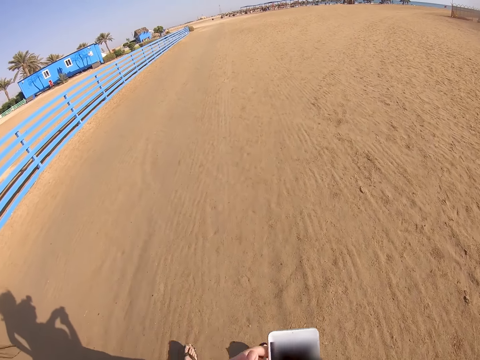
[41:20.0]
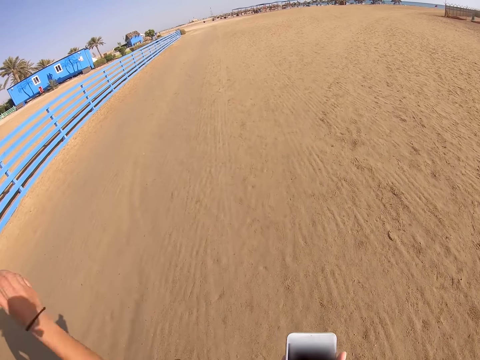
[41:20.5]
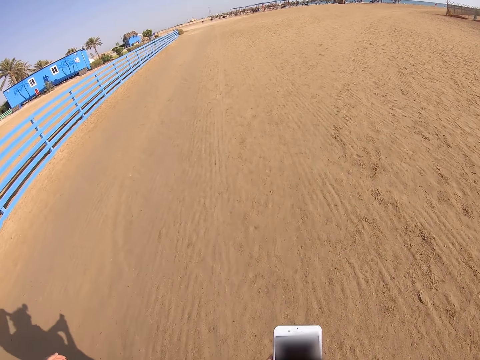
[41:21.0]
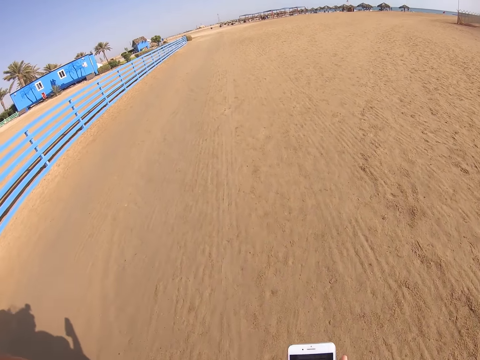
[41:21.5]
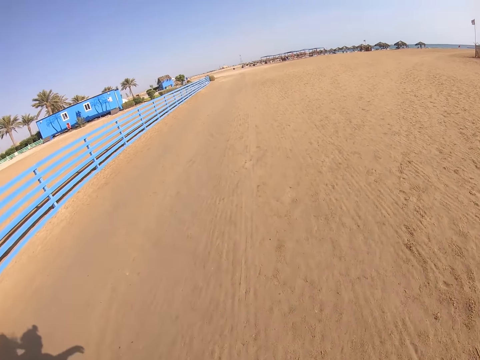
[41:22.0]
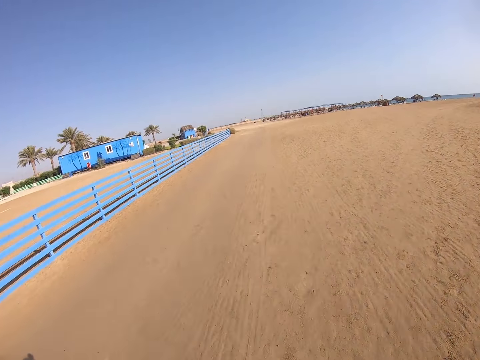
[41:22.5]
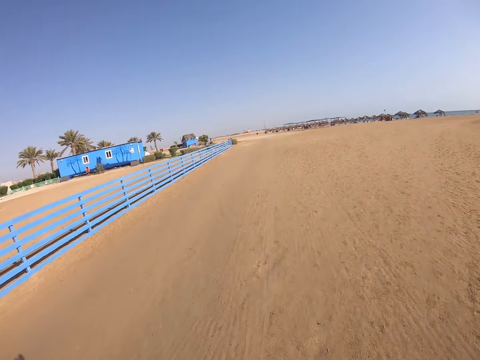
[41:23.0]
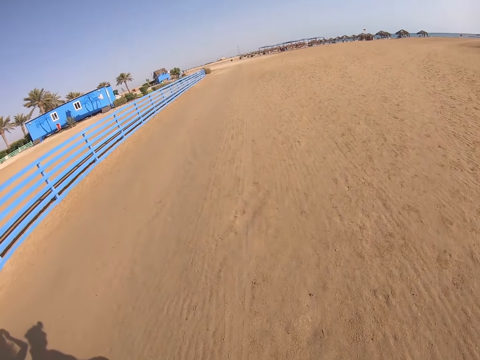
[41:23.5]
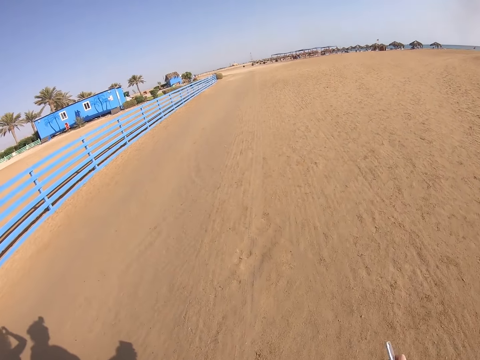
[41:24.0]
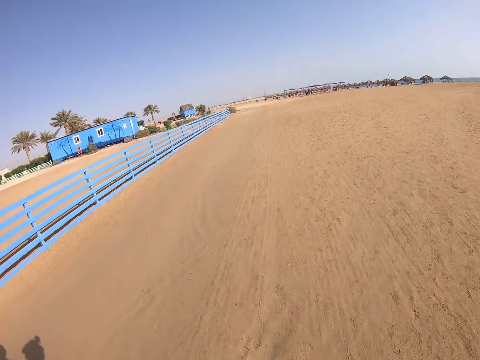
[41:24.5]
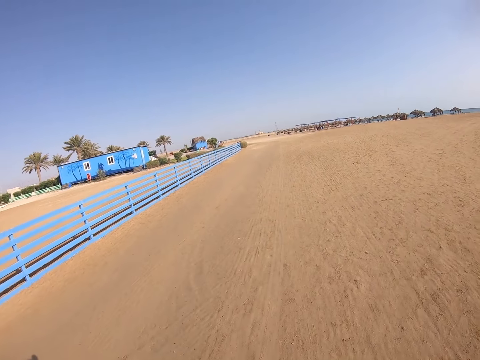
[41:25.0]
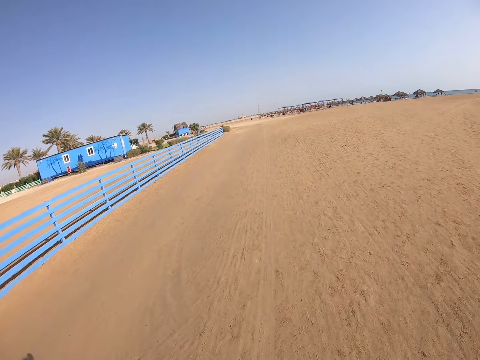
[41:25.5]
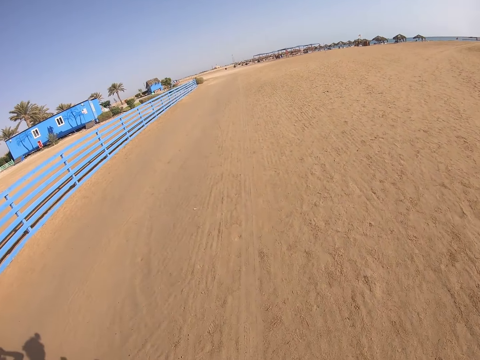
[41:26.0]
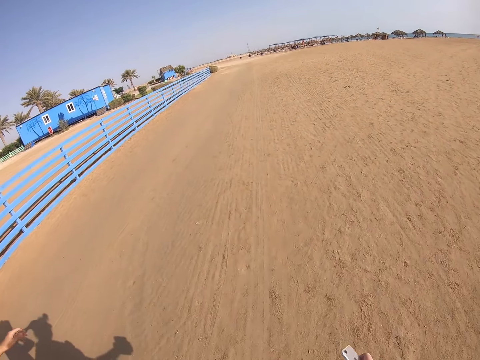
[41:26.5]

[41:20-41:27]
The camera wearer moves around.

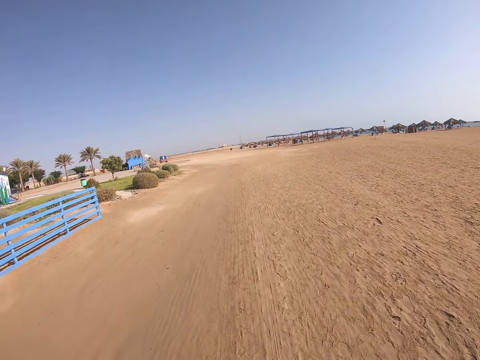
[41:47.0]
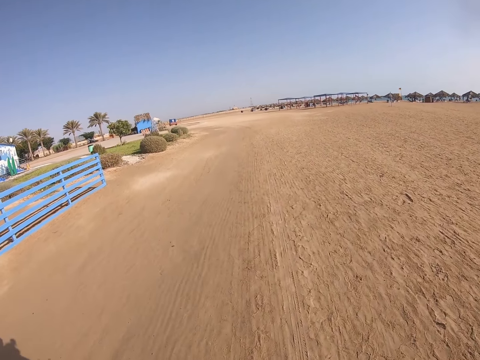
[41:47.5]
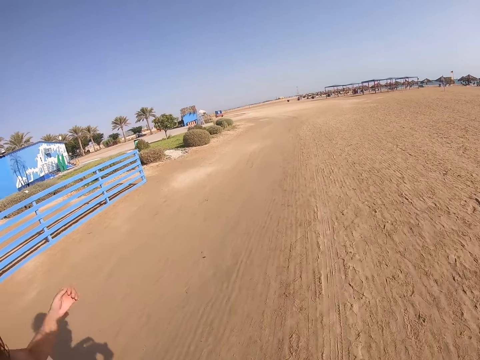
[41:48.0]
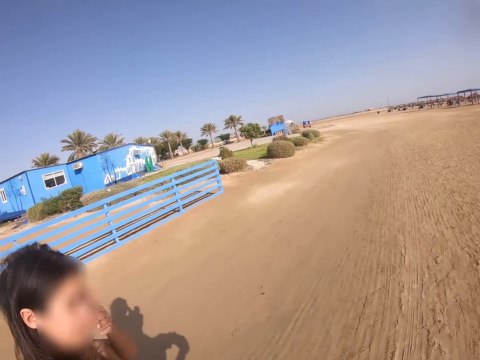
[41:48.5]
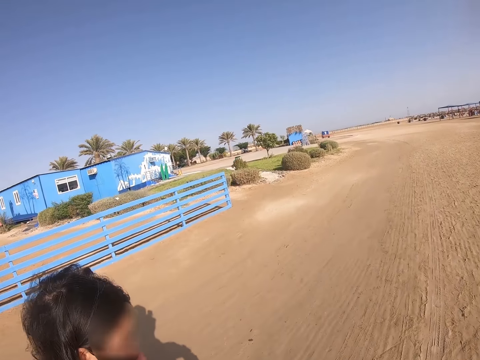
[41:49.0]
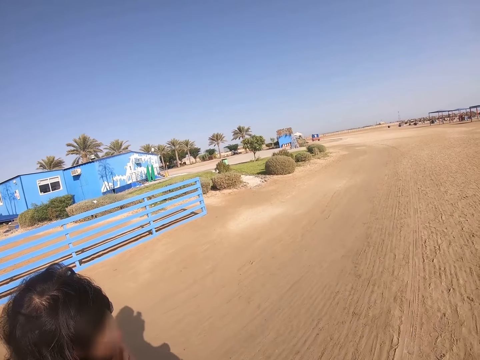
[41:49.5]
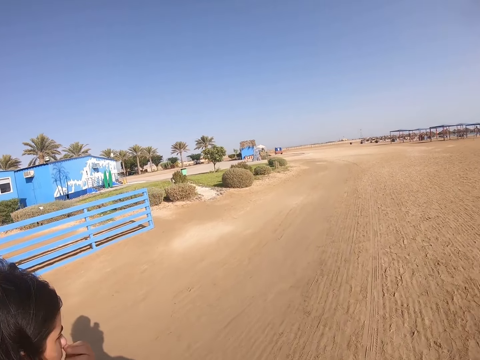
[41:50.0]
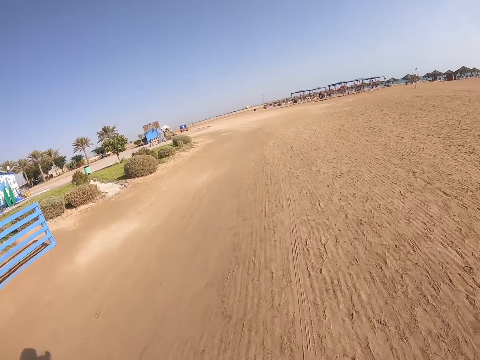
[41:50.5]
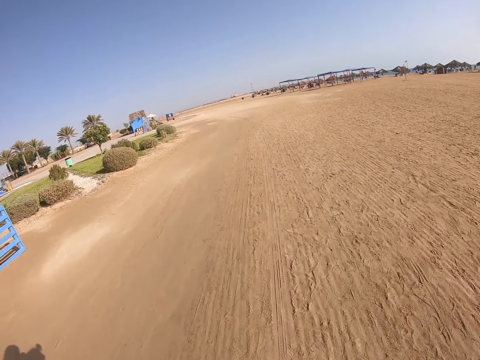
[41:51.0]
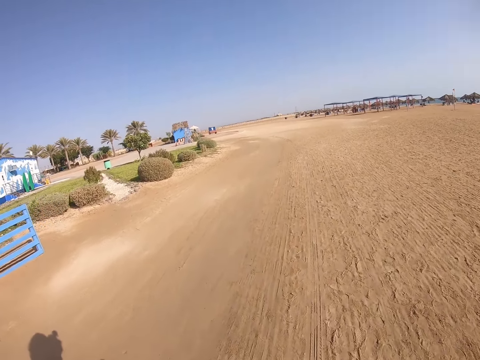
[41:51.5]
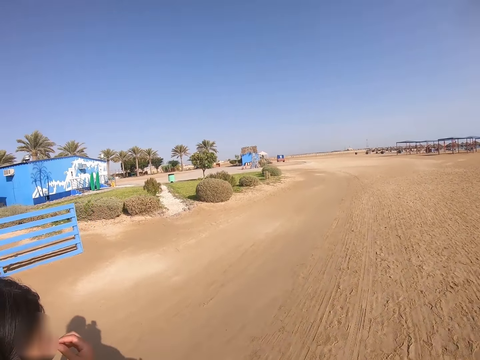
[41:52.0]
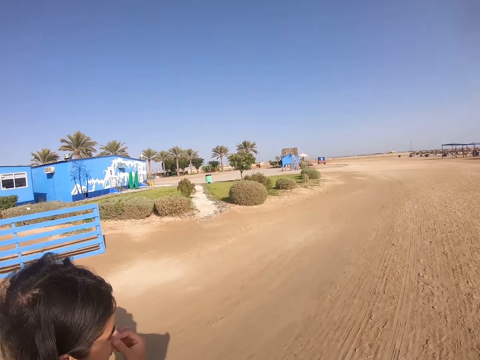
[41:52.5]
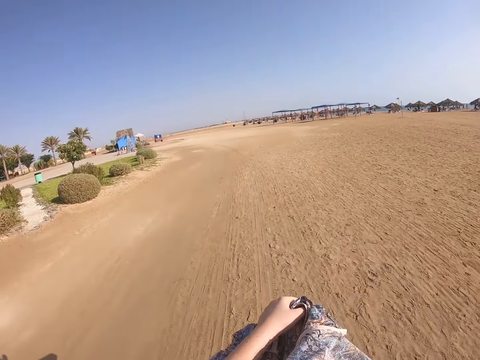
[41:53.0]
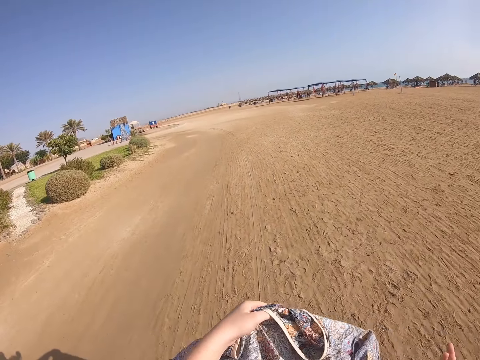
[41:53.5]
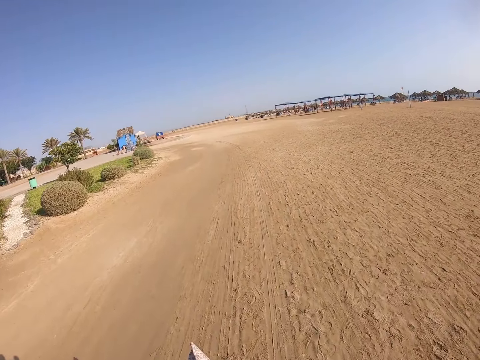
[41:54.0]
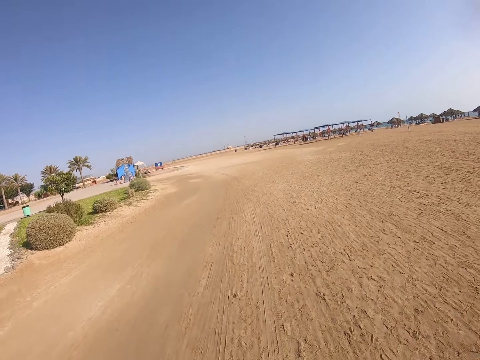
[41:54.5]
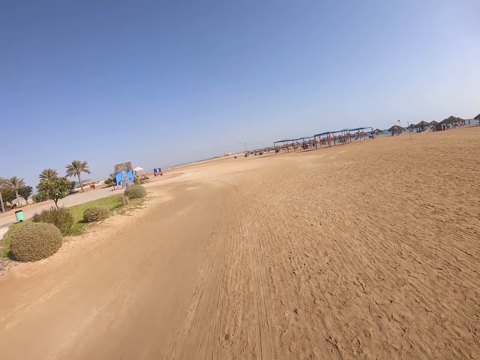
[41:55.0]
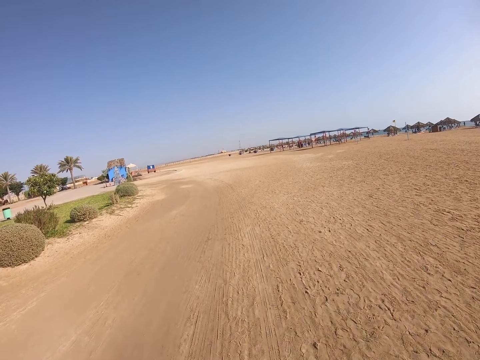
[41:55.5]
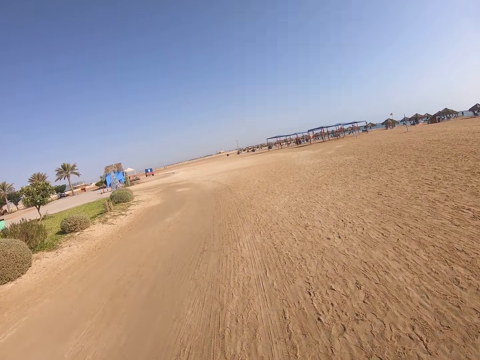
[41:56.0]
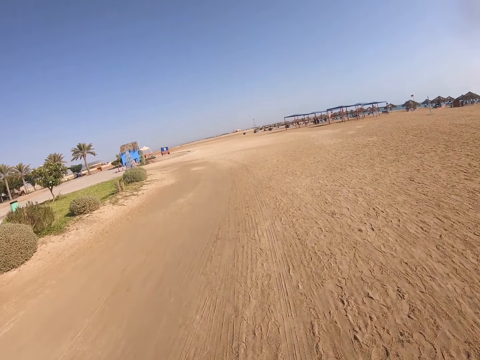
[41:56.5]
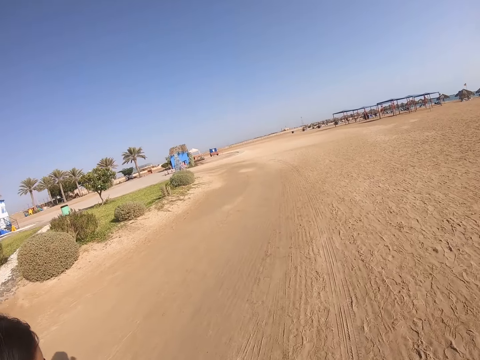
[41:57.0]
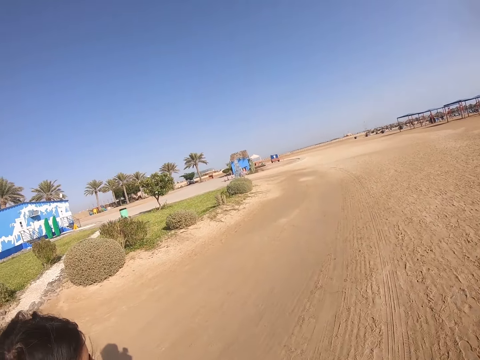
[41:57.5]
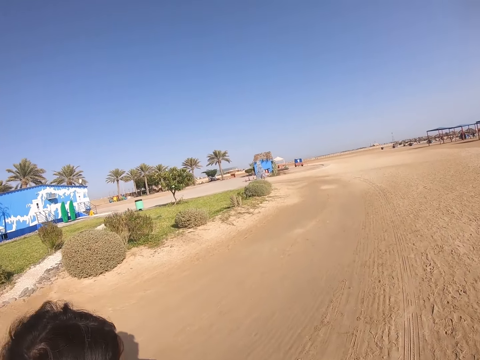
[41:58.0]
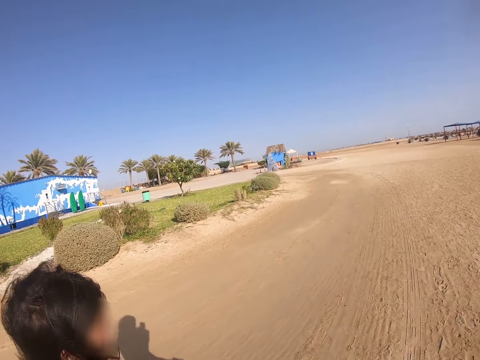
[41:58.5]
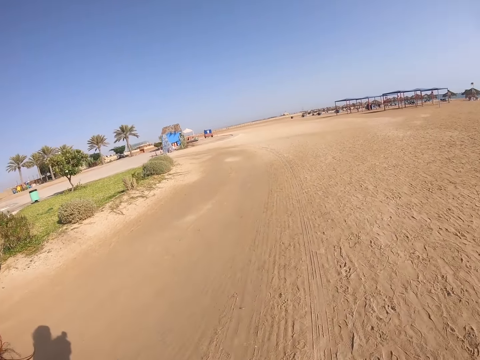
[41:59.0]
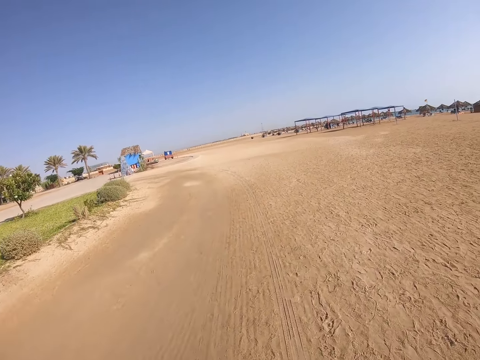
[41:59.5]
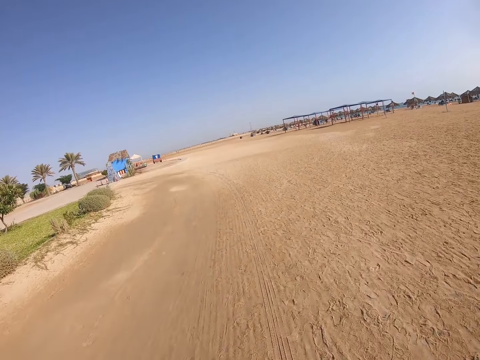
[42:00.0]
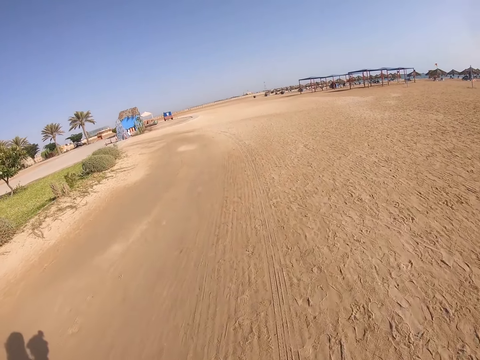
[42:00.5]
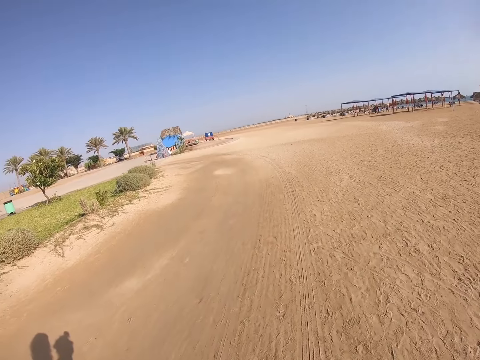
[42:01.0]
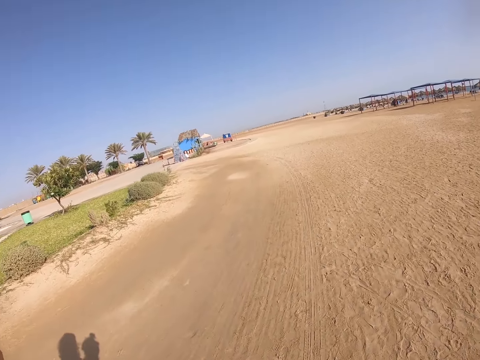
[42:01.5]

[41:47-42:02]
The lady walks around the beach. She walks around the beach again. The camera wearer holds a cloth. They check the cloth and move around. The lady walks around the beach.

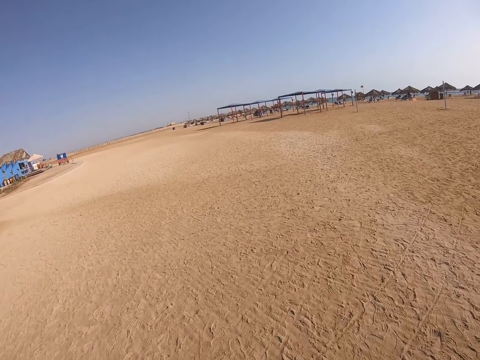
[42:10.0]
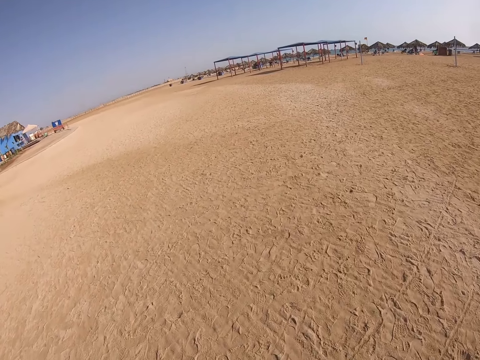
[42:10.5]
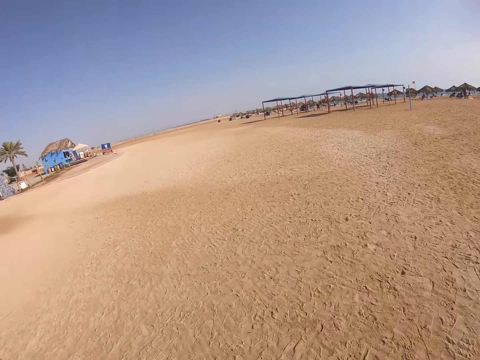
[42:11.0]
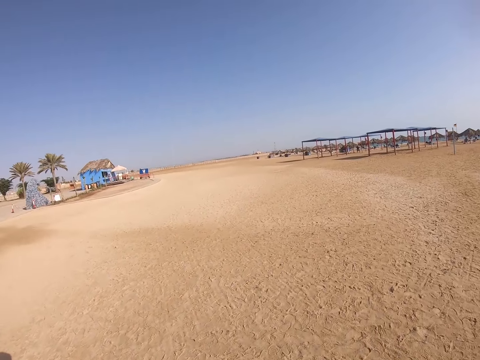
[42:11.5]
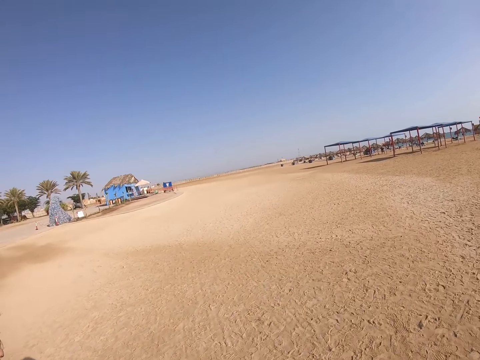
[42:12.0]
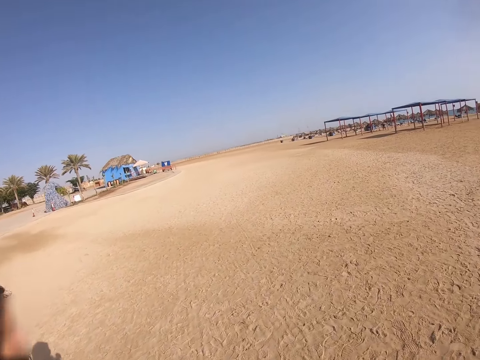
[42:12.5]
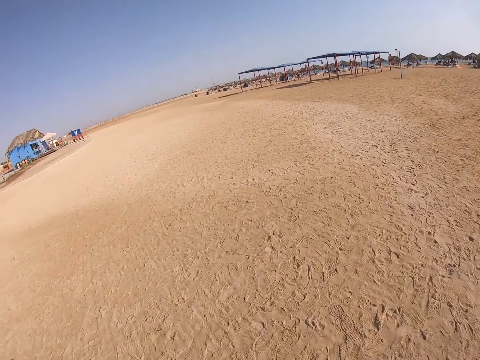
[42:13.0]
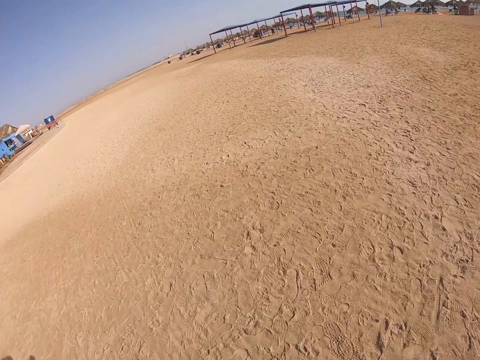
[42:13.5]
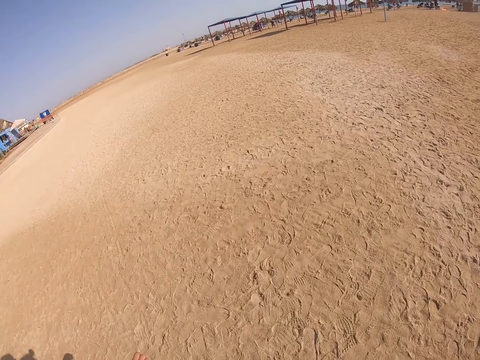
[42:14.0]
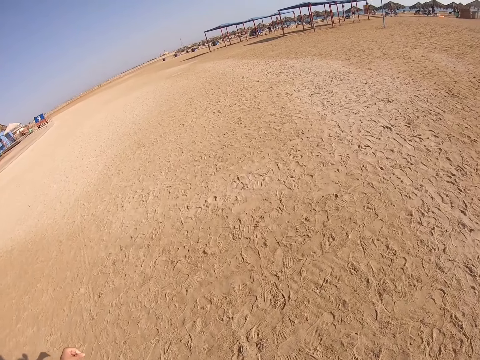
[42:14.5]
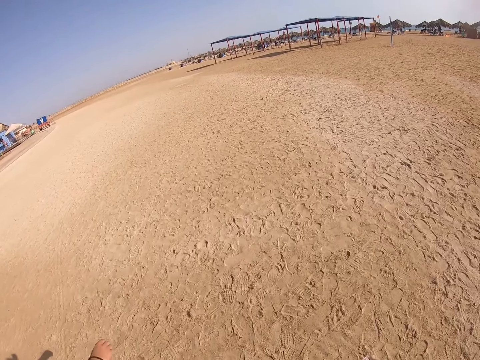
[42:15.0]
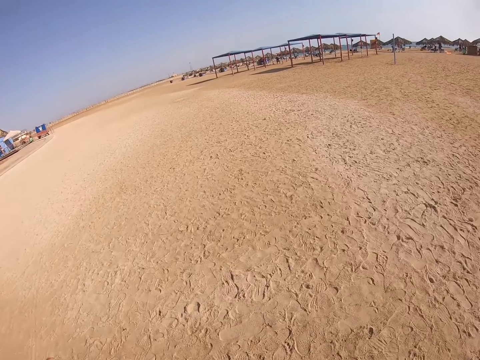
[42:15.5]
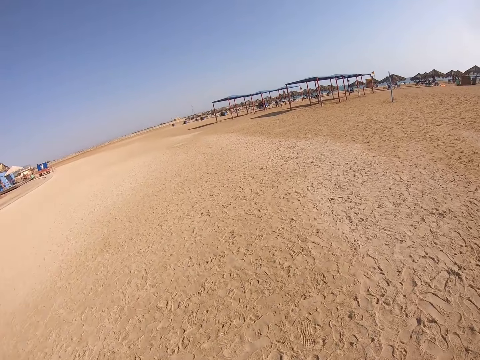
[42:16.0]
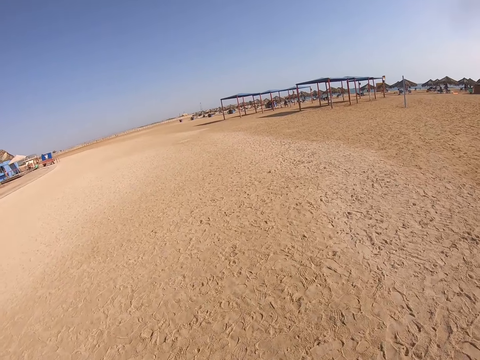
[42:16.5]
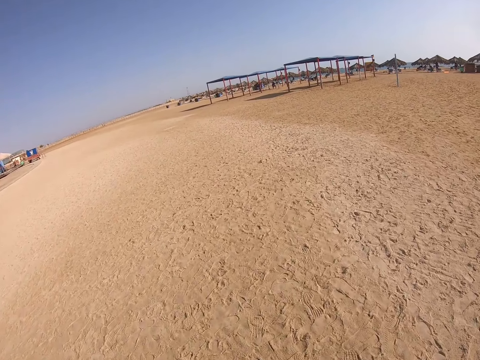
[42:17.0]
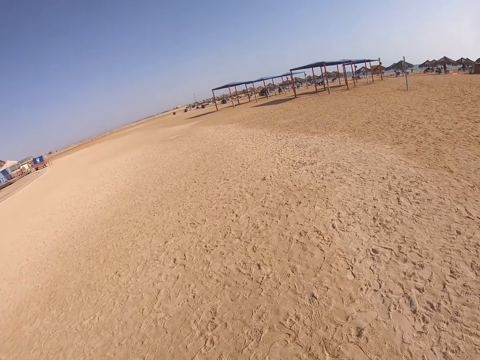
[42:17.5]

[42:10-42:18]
The lady walks around the beach.
